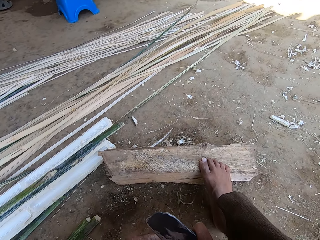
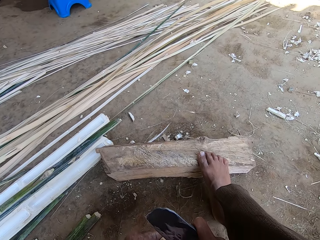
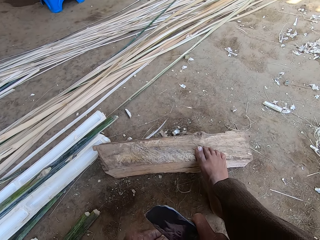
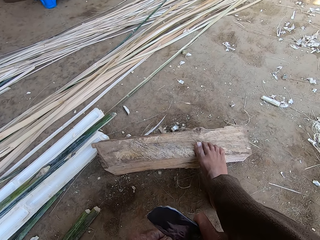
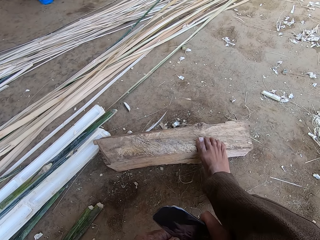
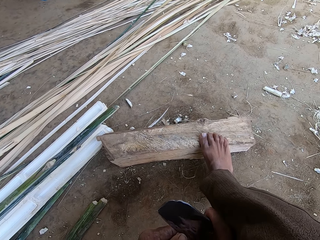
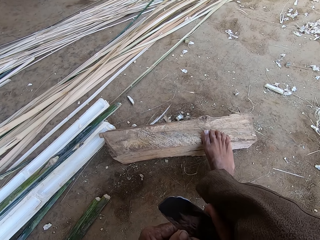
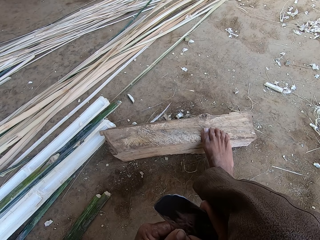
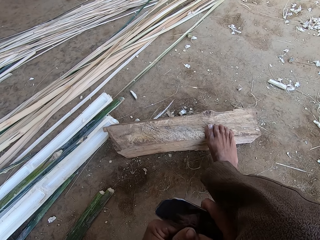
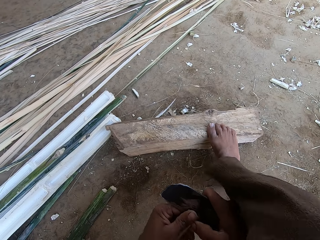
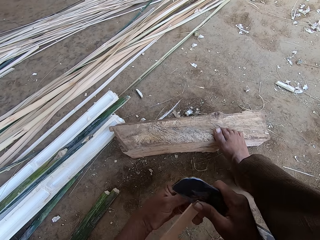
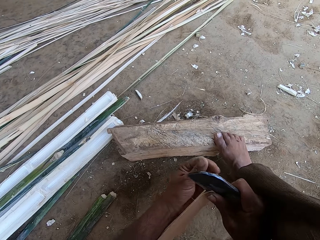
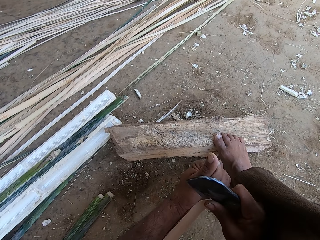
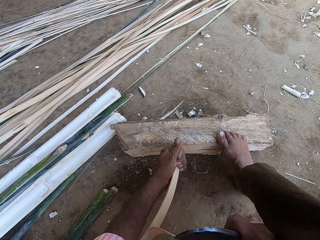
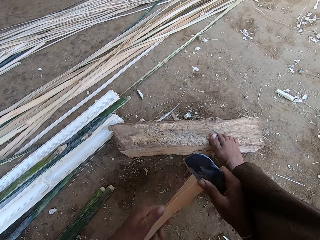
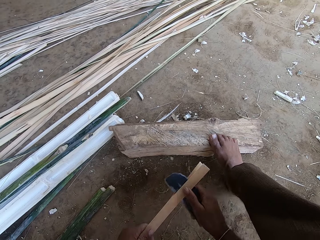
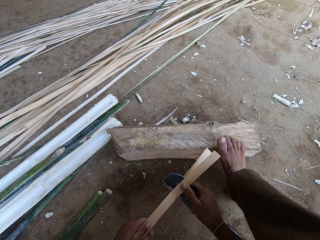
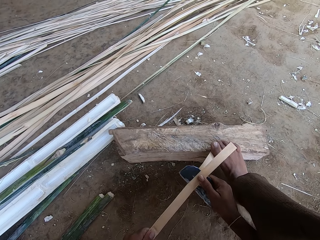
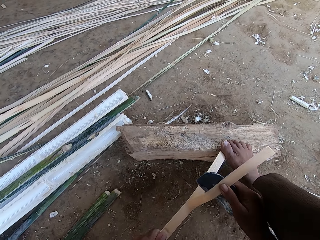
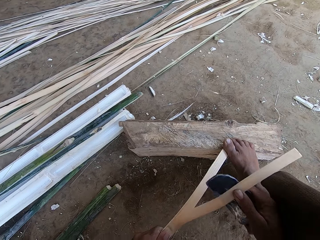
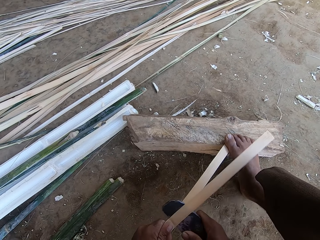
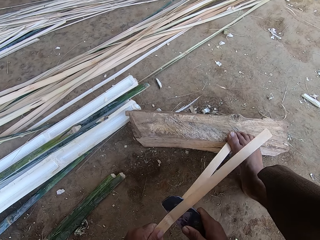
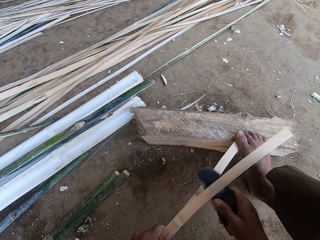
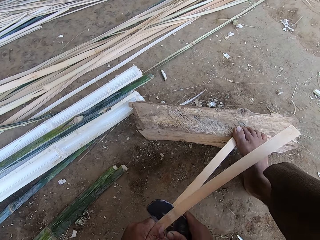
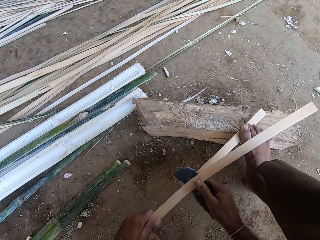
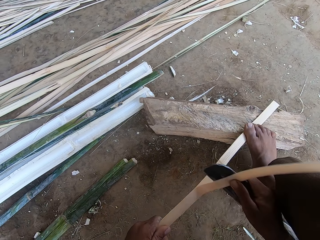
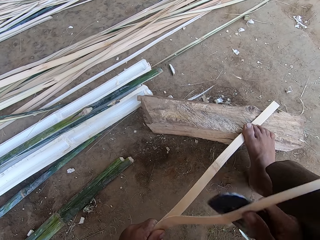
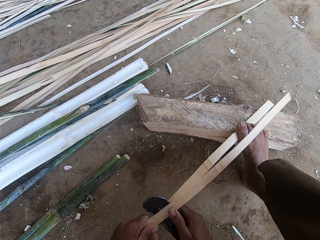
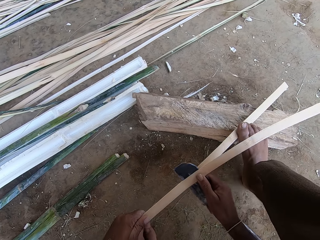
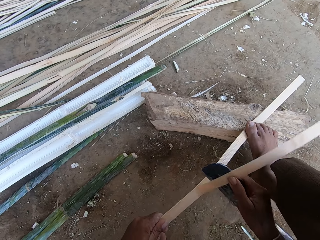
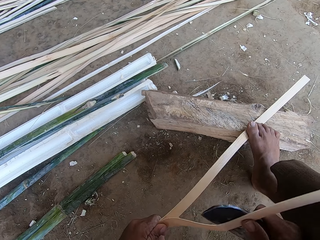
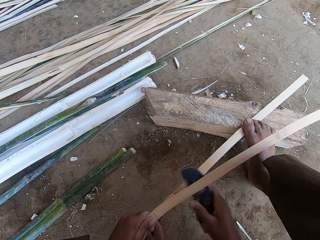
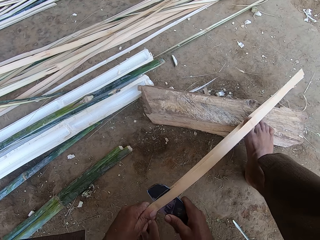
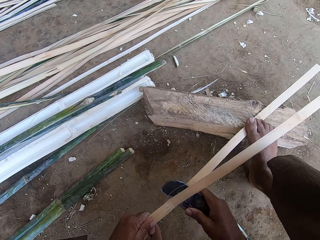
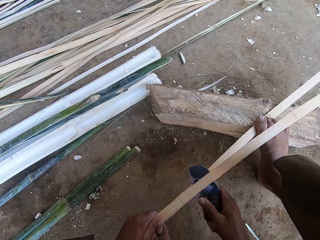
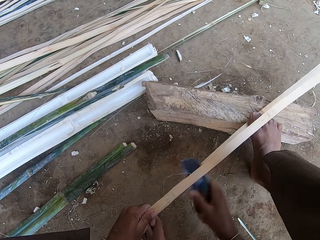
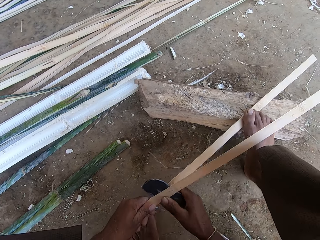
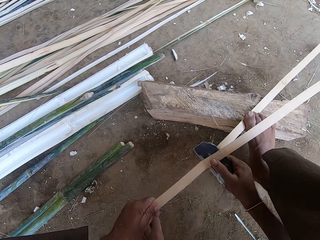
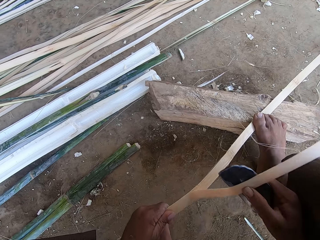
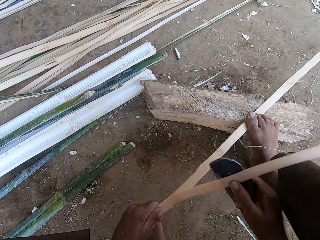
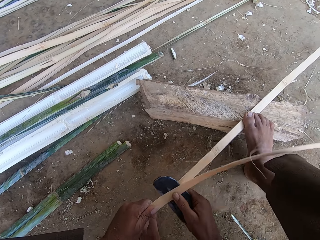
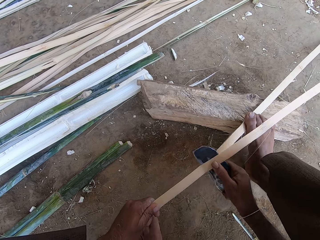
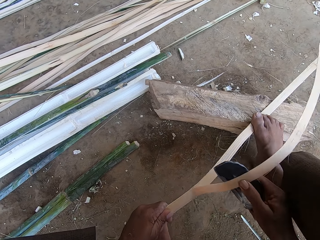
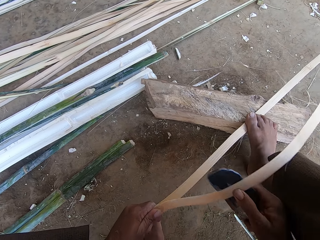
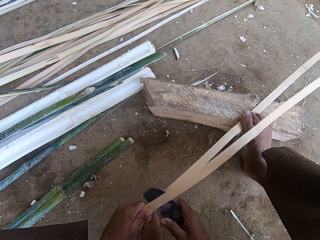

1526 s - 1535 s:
The camera wearer splits the bamboo. They step on the piece of wood on the log.

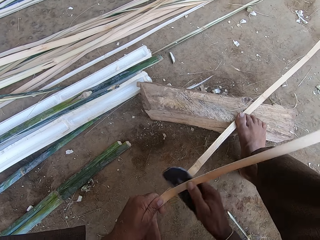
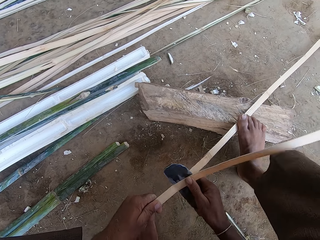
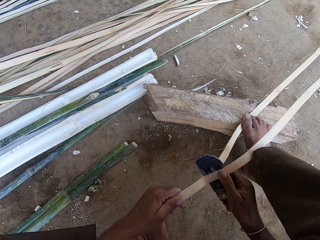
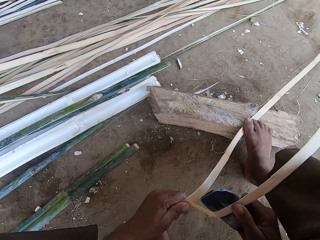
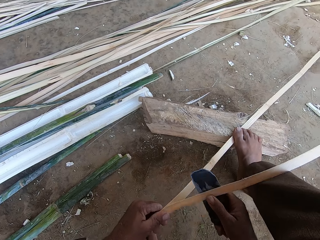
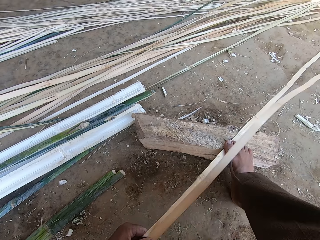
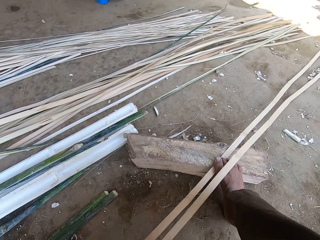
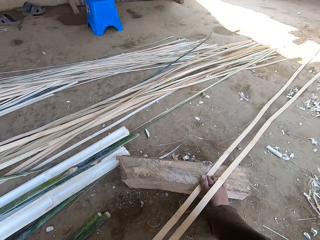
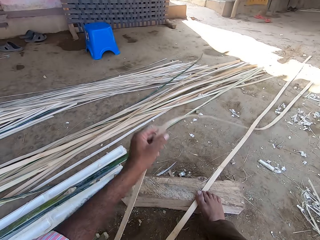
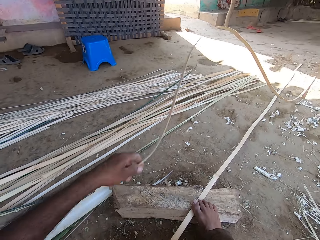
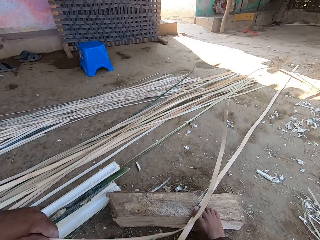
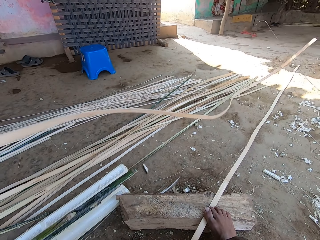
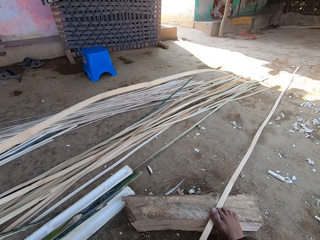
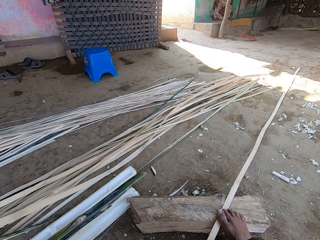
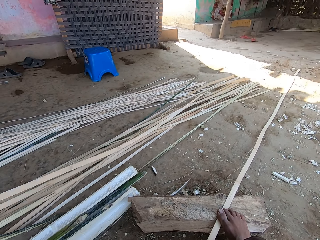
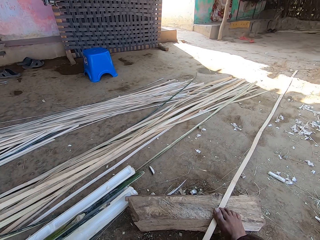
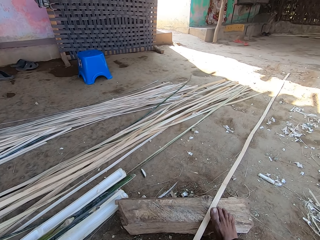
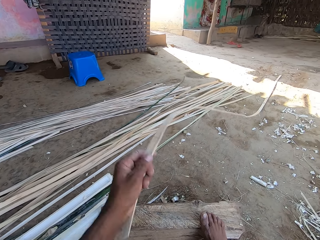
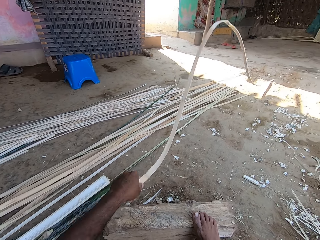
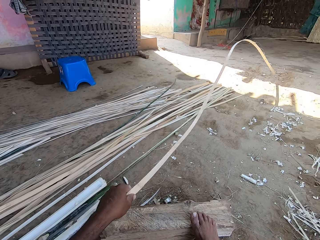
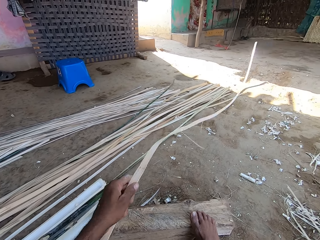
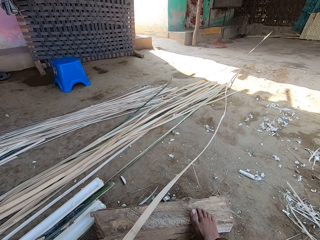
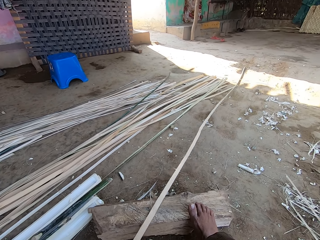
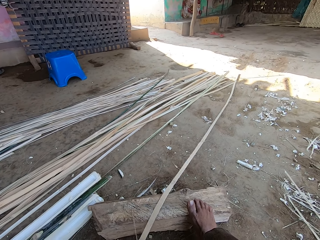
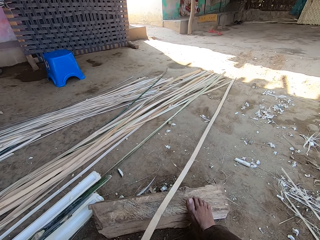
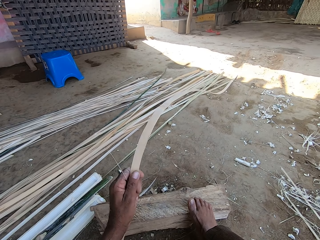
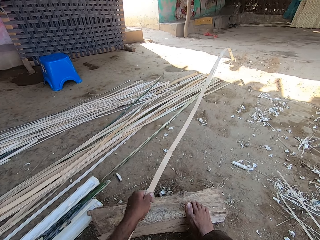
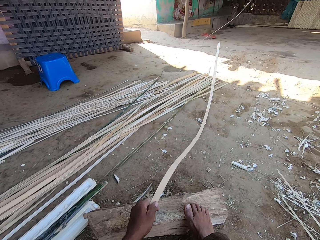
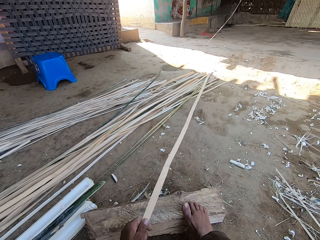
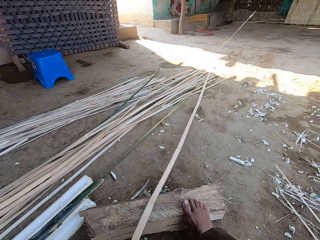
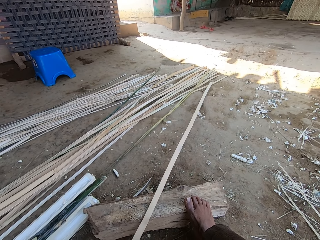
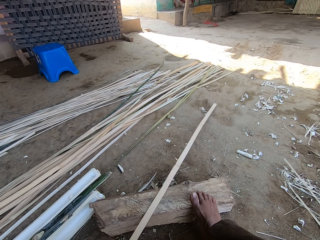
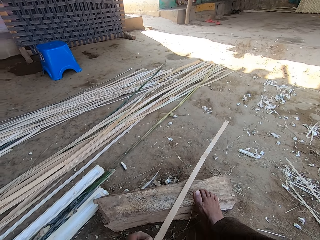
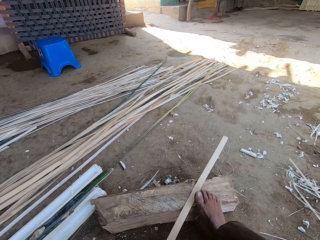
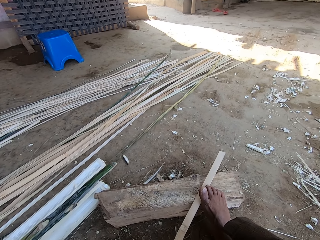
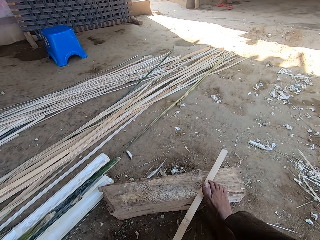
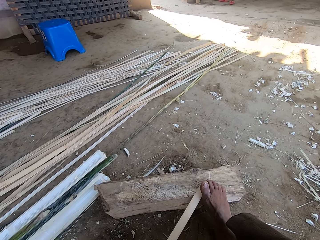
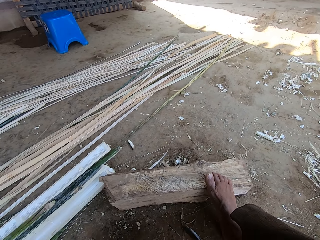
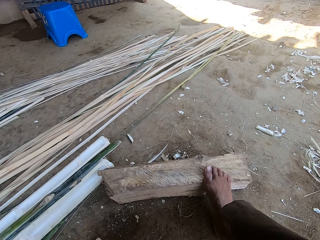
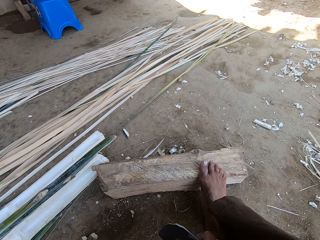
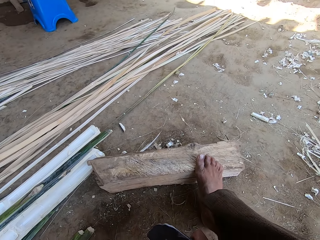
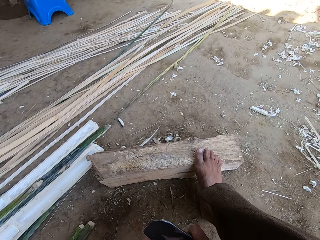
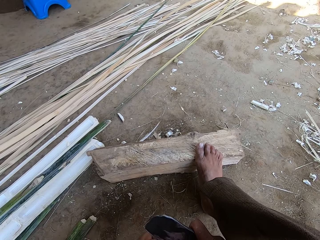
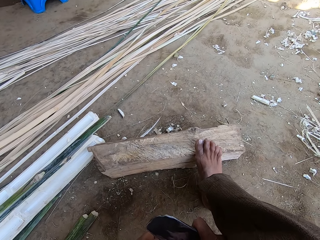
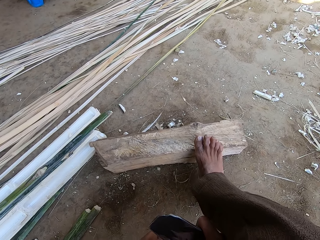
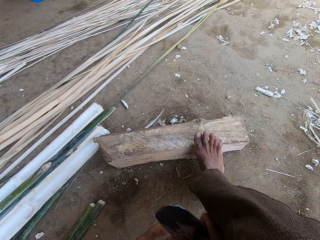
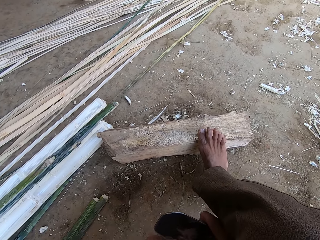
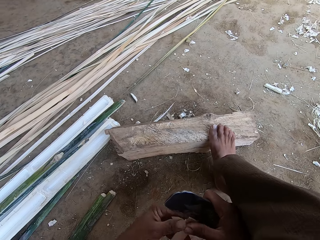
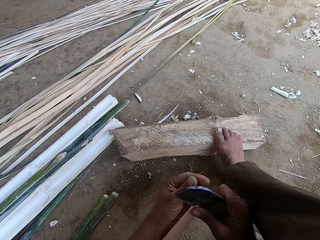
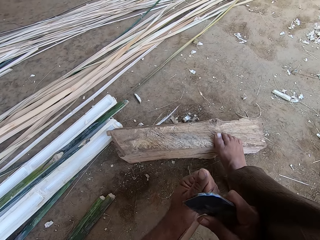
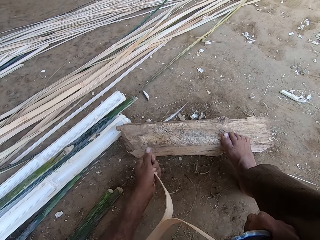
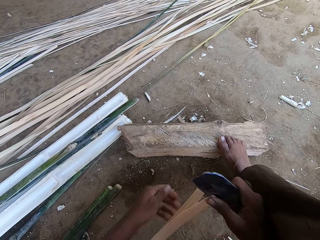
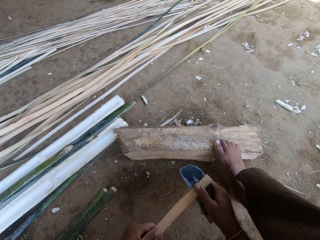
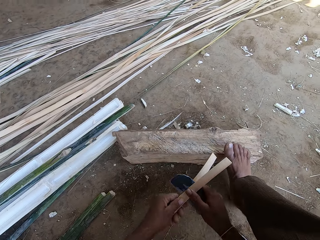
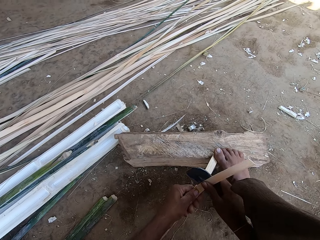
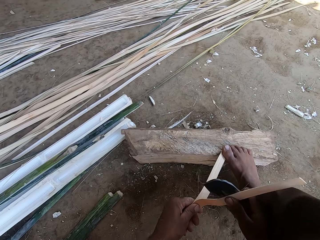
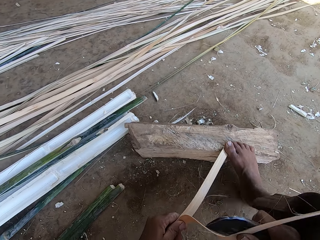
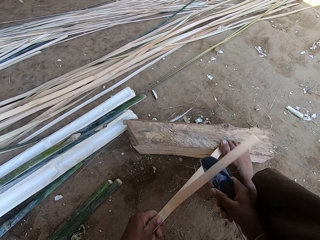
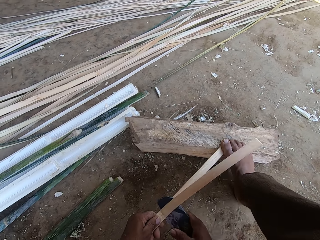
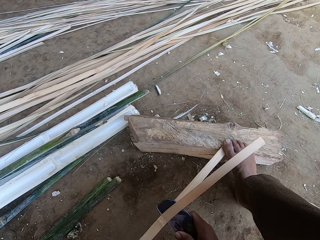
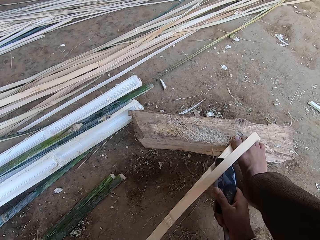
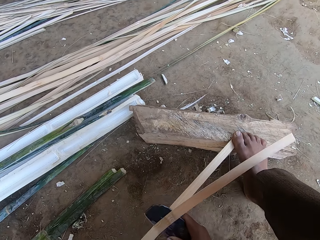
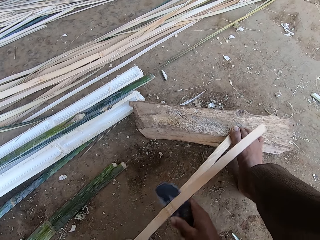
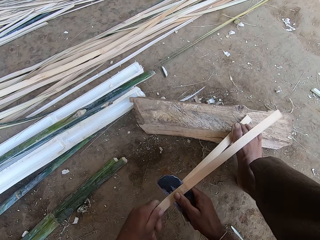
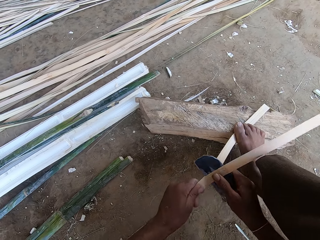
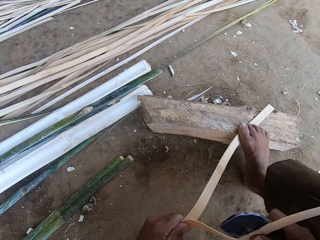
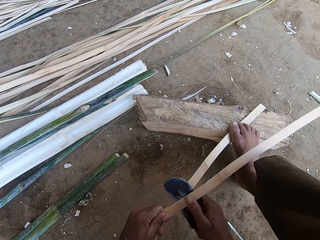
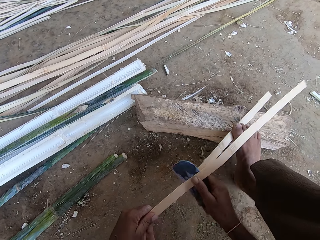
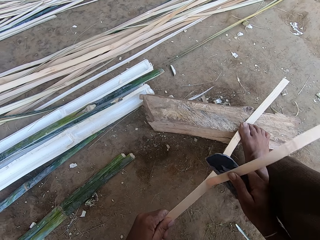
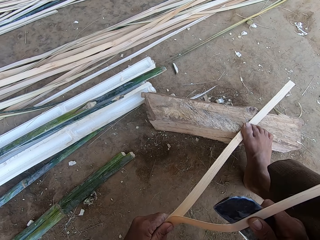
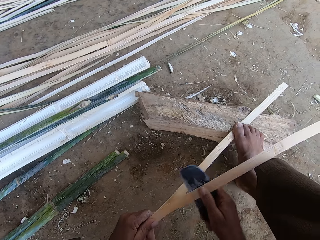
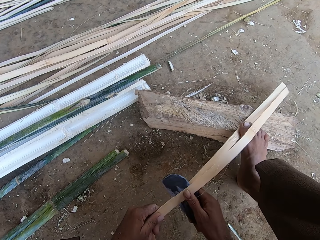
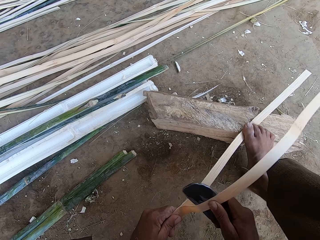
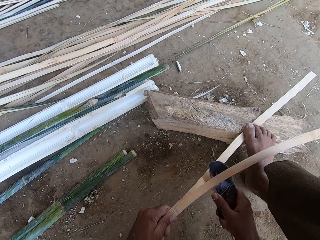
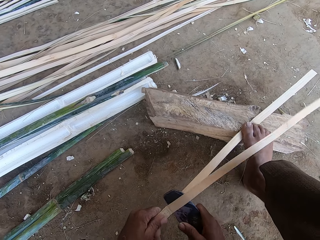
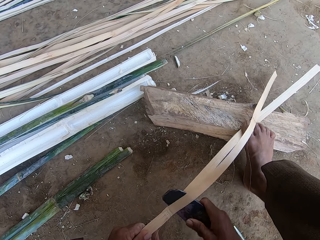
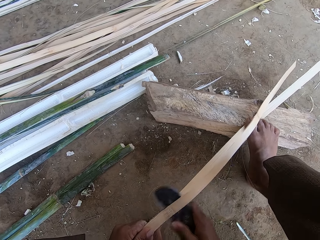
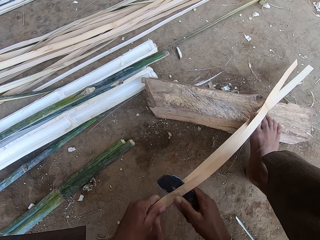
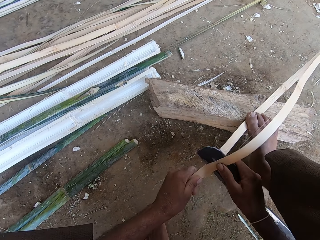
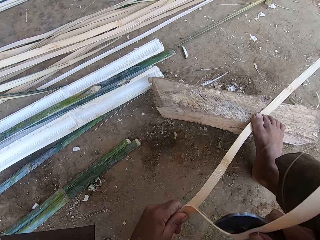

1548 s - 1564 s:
The camera wearer shakes the pieces of wood. He lifts his leg and puts the split pieces of wood on top of others on the ground. He takes the bamboo and shakes the pieces of wood. He moves the piece of wood on the log and splits the piece of wood using the scraper. He lifts his leg. He lifts his leg again. He steps on the piece of wood on the log.
